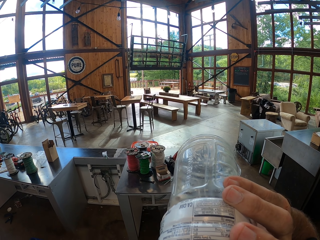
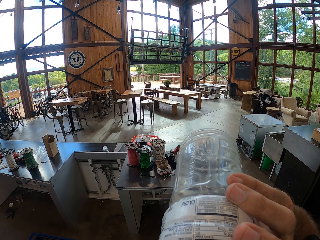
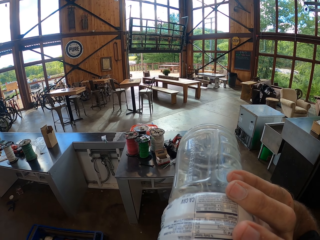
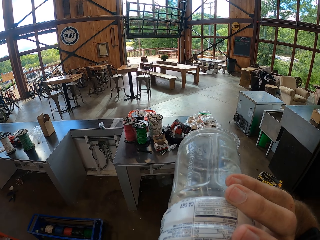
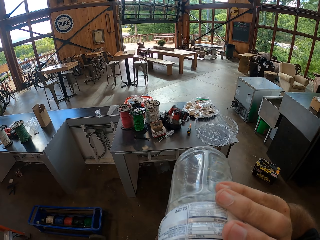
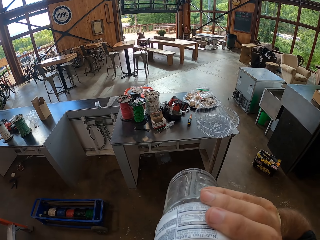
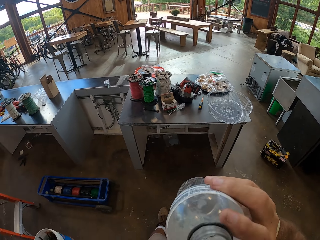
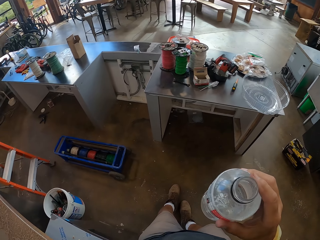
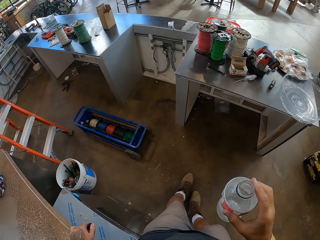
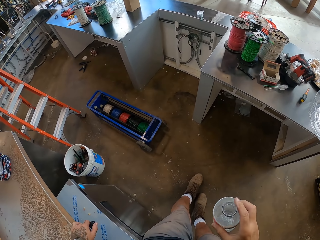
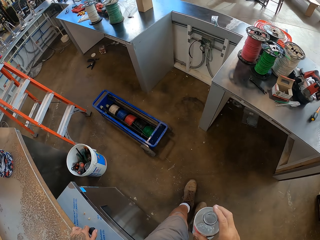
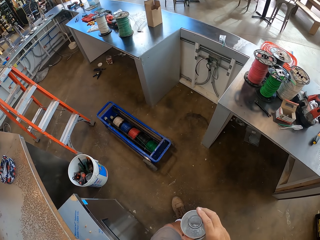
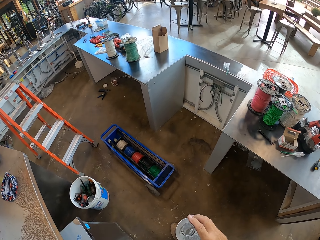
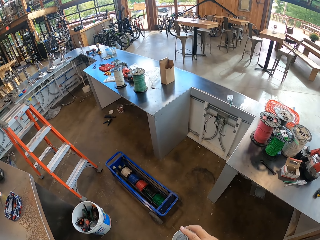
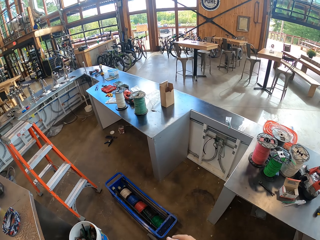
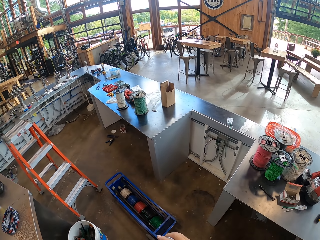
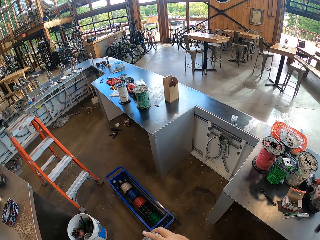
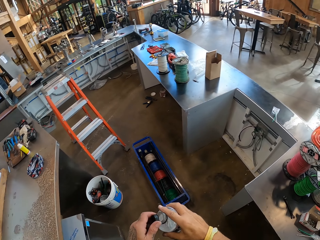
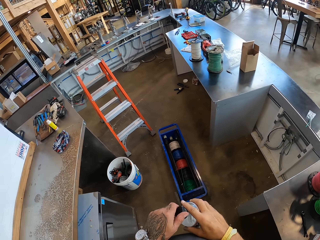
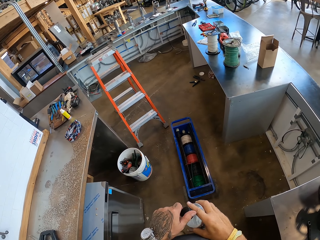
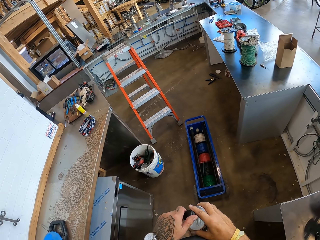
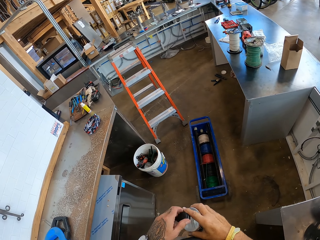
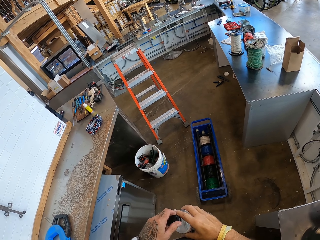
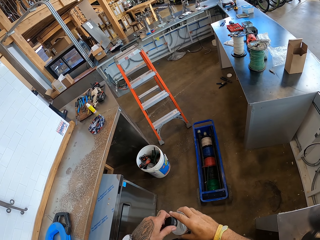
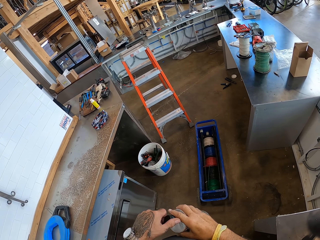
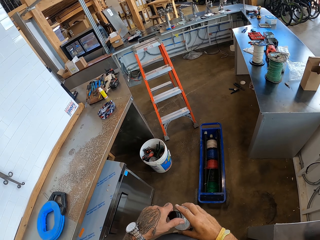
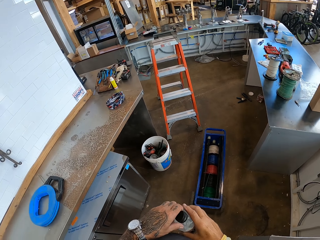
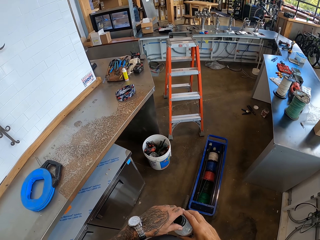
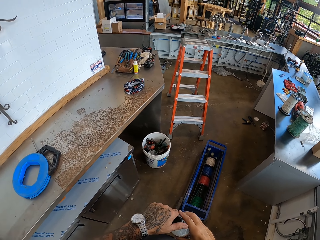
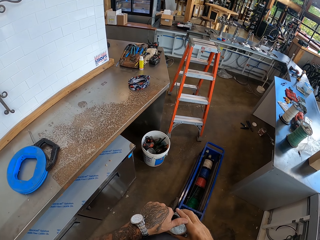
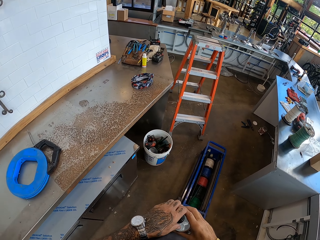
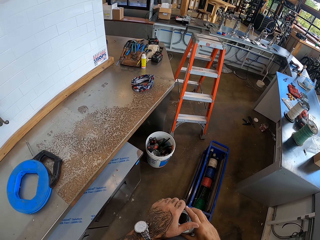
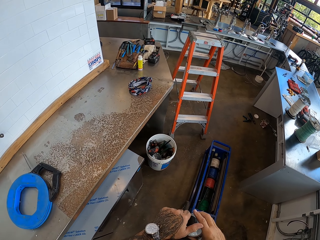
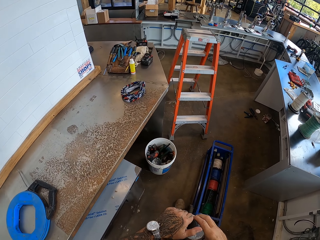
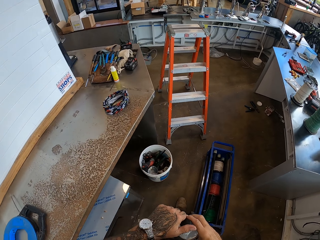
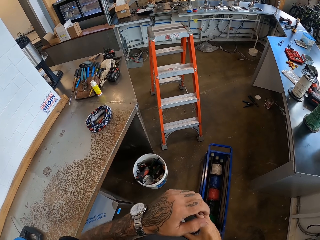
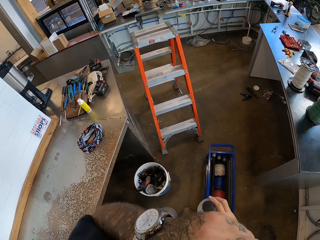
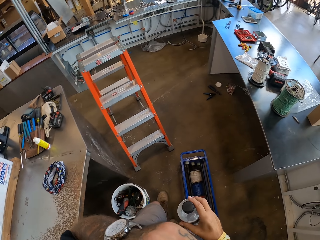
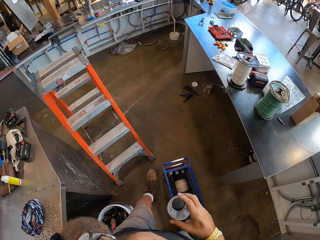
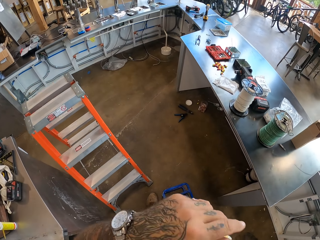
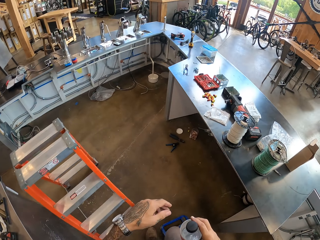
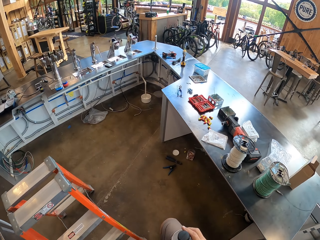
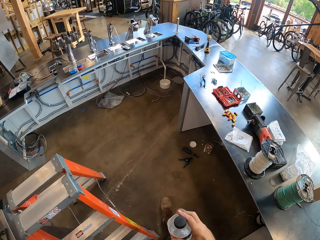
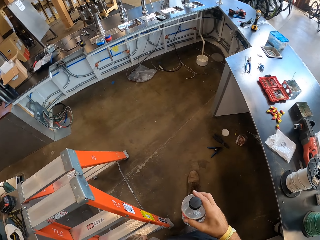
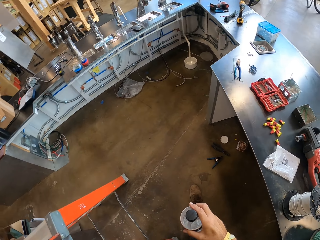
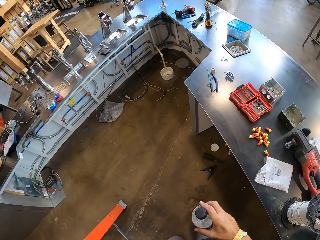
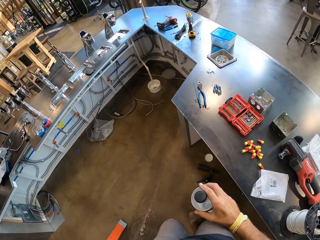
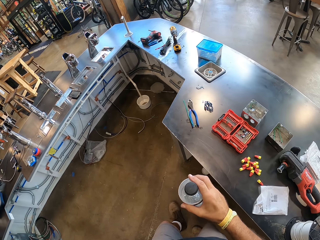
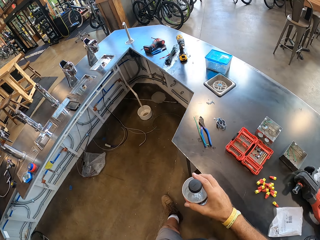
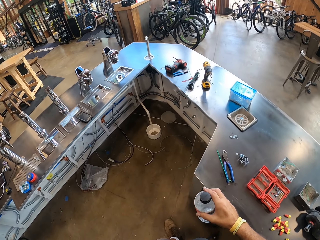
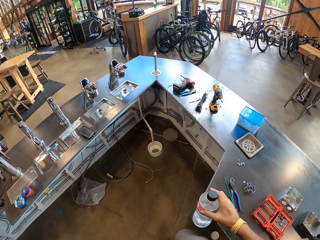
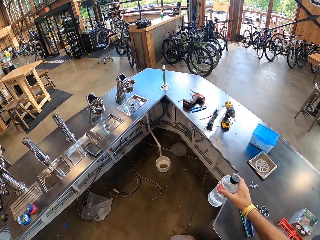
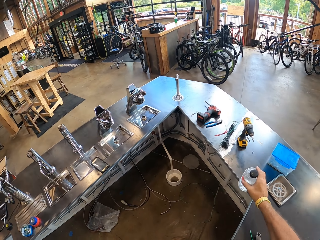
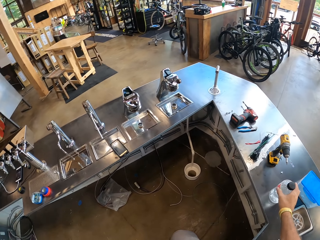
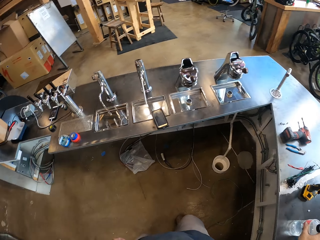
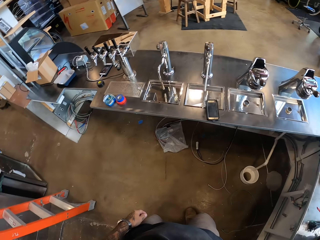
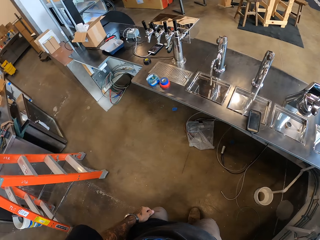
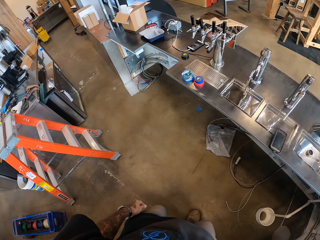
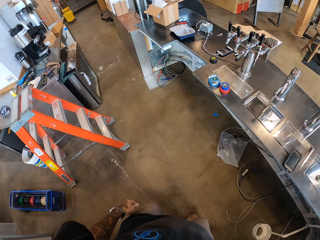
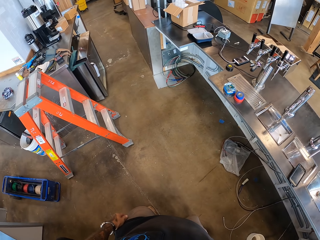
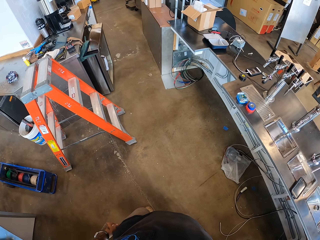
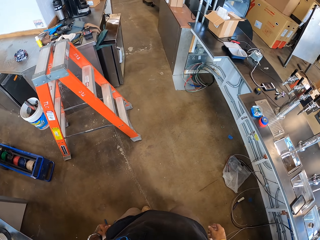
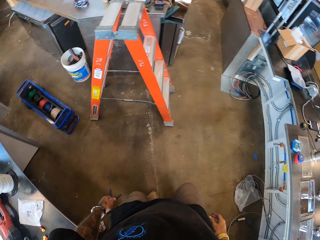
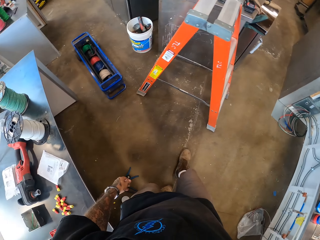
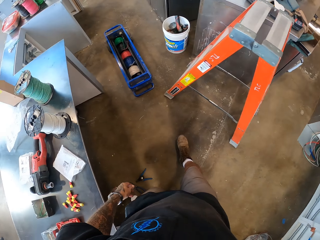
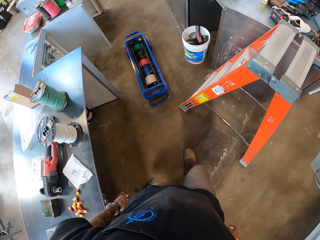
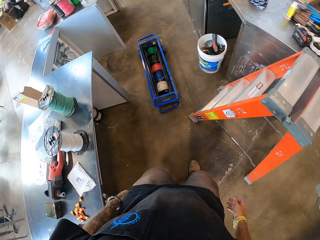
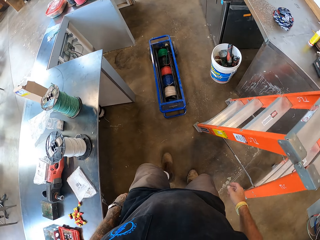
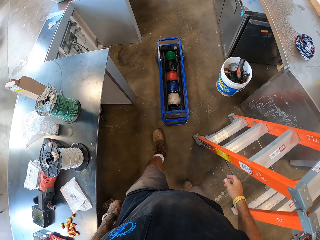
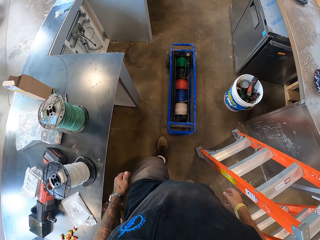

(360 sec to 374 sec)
The camera wearer closes the bottle of water. They do something. They walk. They put the bottle of water on top of the counter top.

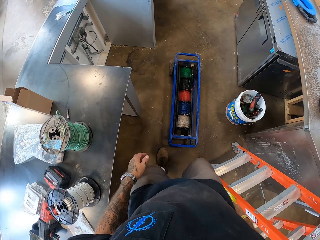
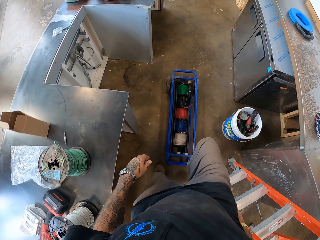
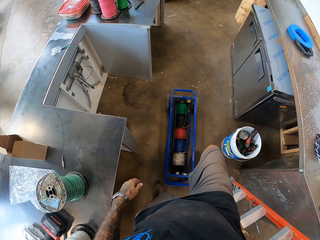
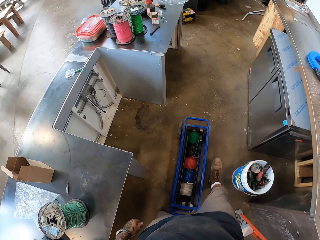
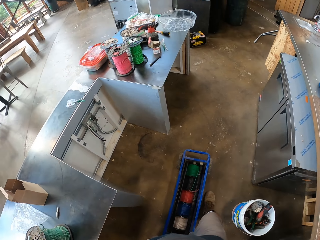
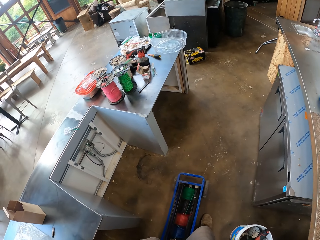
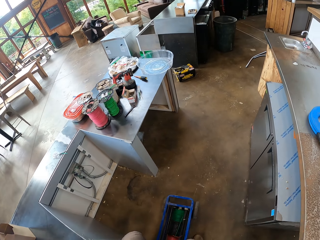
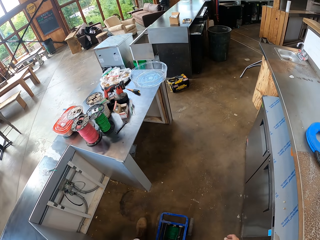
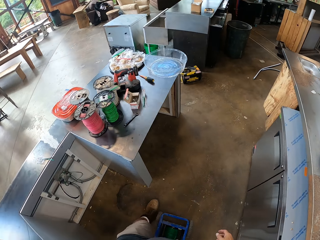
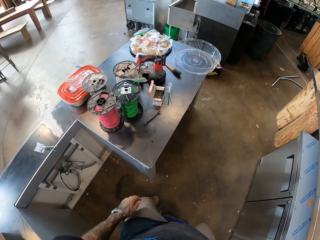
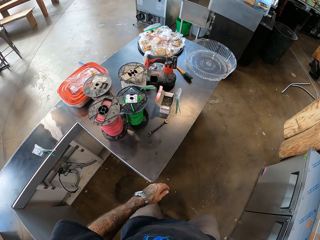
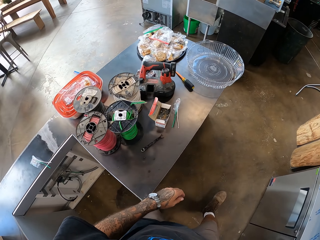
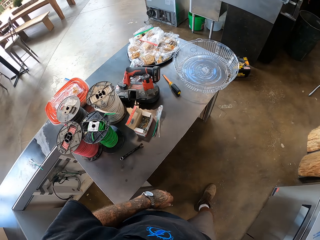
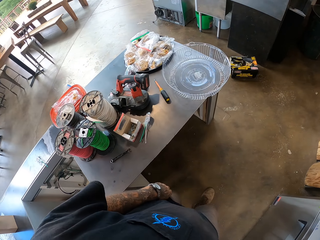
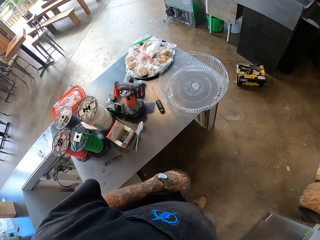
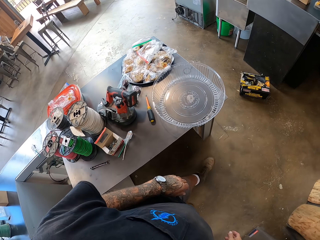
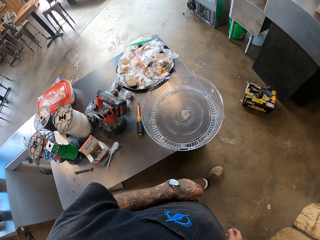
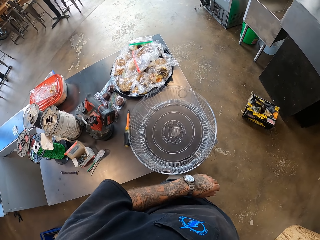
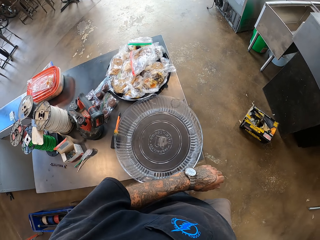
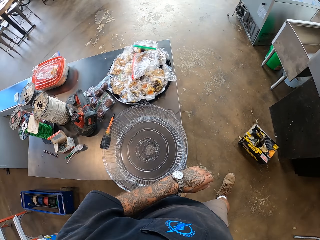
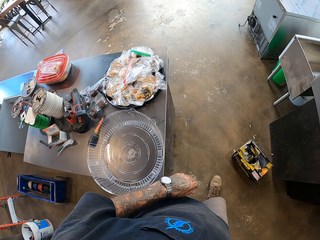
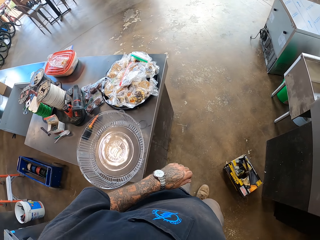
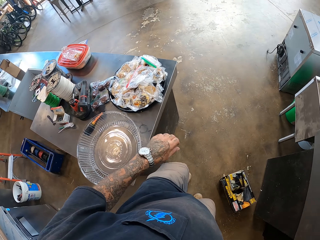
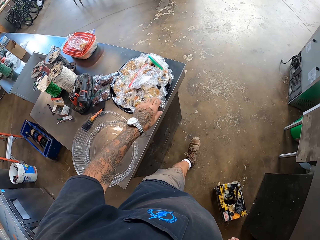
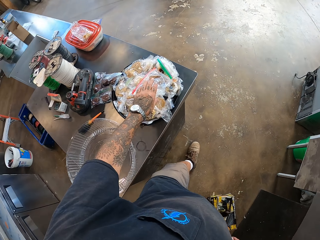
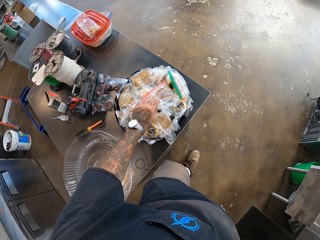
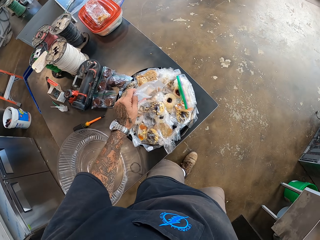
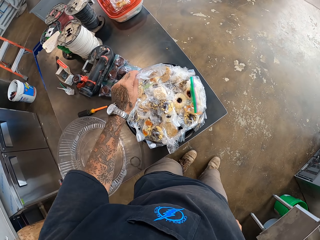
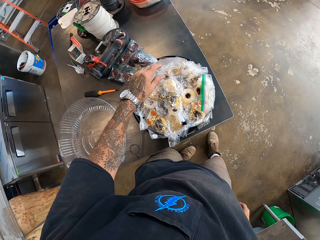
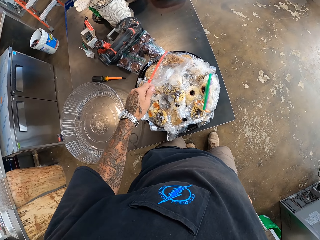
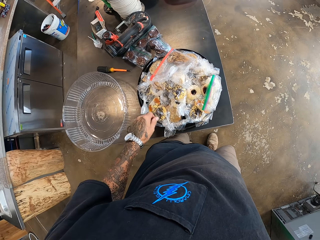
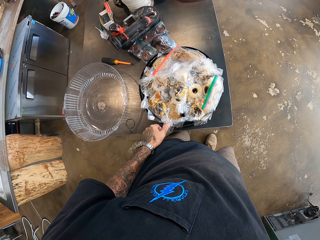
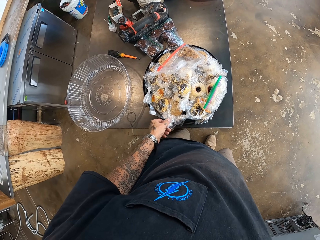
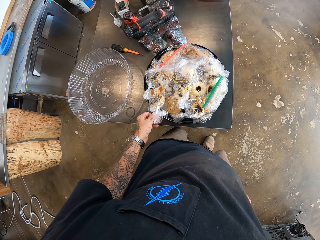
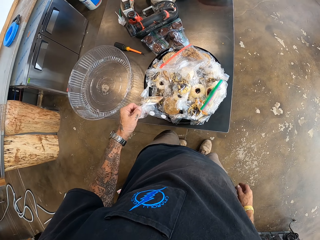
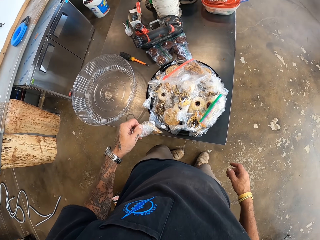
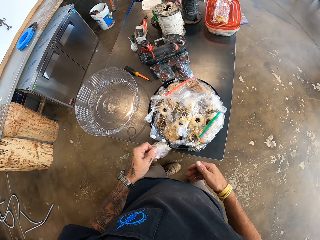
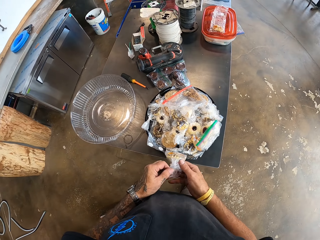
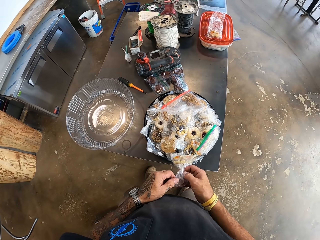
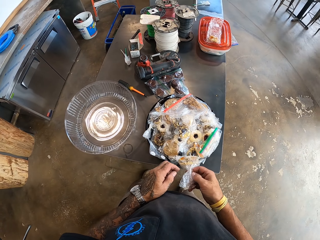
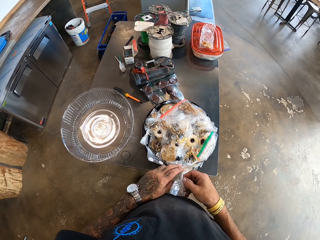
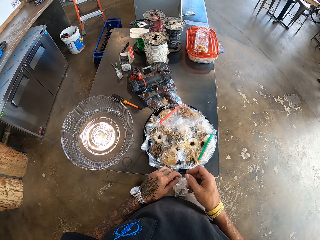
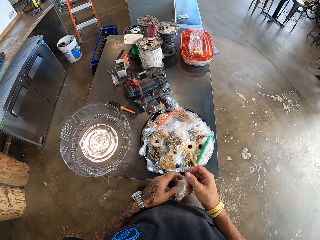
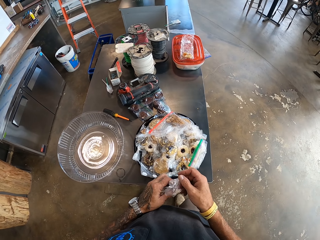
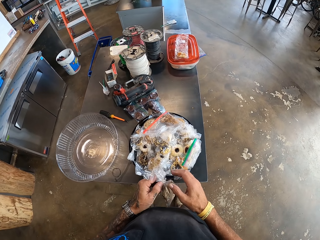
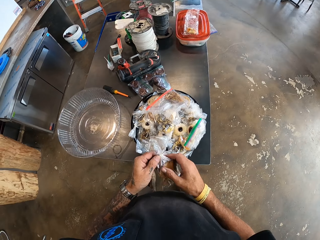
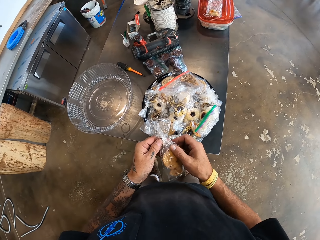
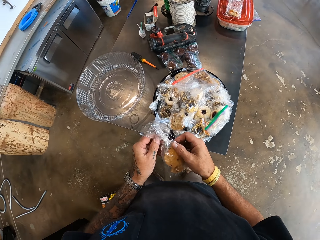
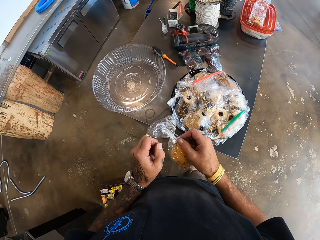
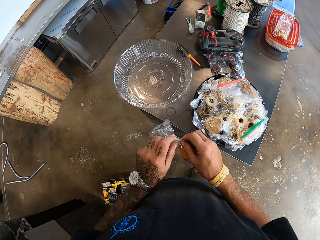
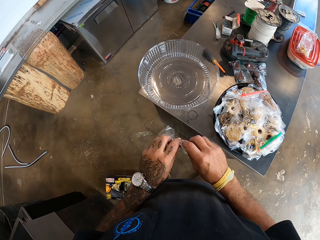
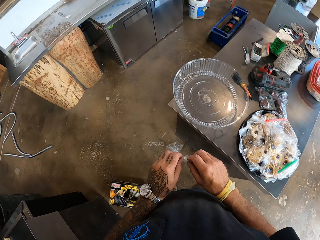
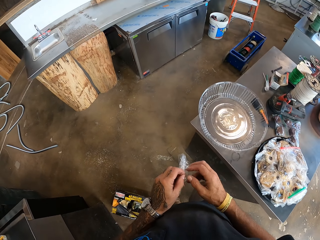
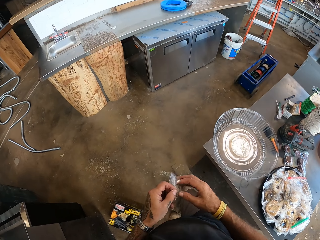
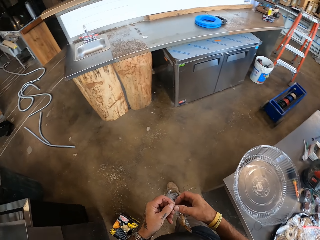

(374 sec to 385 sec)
The camera wearer walks. They pick up something. They drop something. They pick up something. They hold something.
